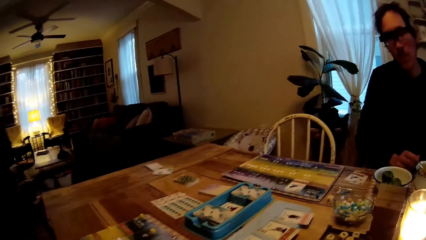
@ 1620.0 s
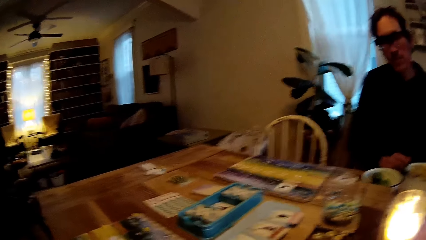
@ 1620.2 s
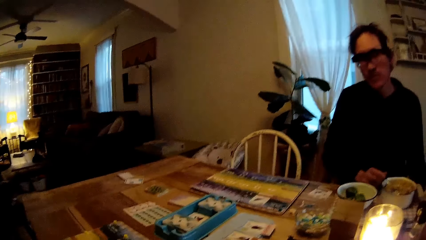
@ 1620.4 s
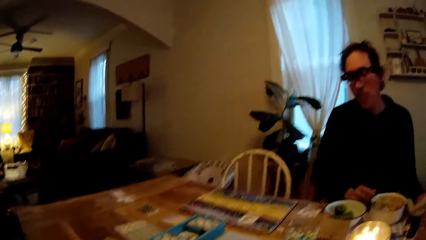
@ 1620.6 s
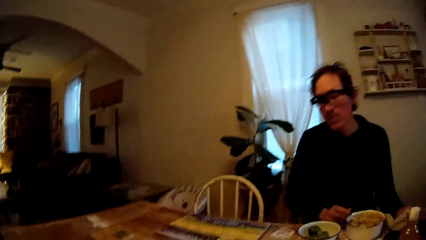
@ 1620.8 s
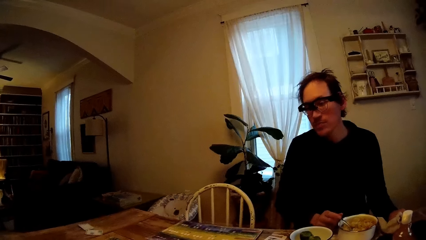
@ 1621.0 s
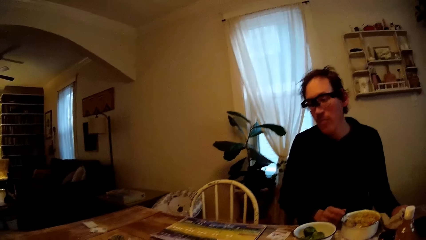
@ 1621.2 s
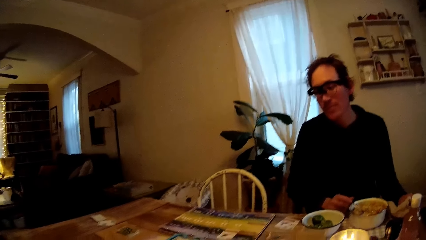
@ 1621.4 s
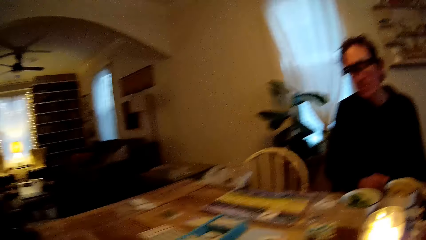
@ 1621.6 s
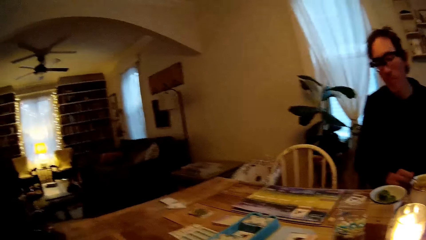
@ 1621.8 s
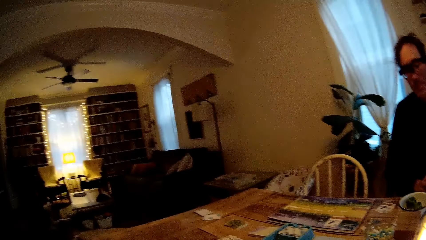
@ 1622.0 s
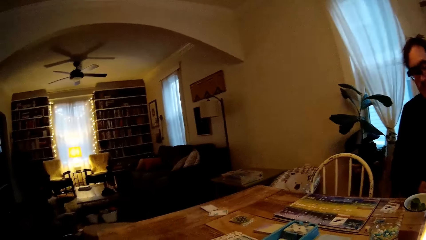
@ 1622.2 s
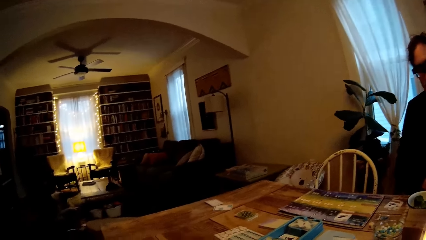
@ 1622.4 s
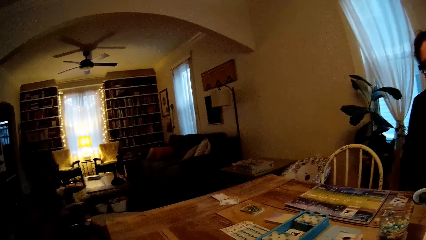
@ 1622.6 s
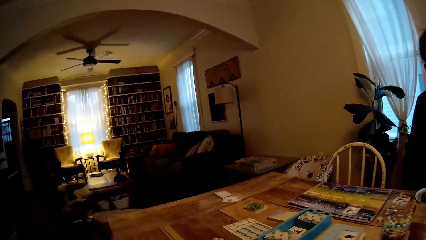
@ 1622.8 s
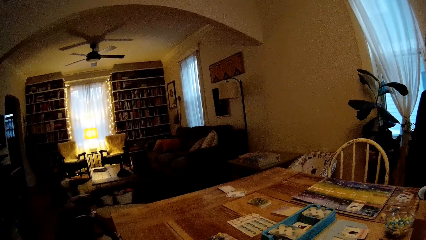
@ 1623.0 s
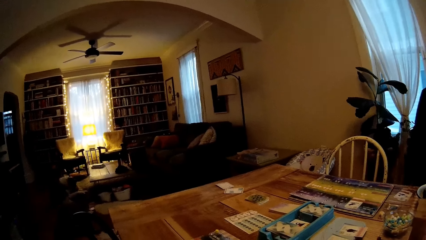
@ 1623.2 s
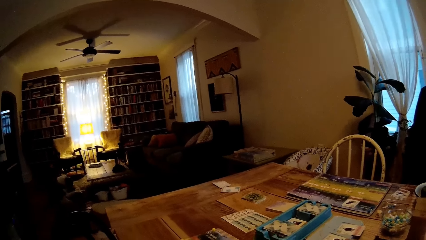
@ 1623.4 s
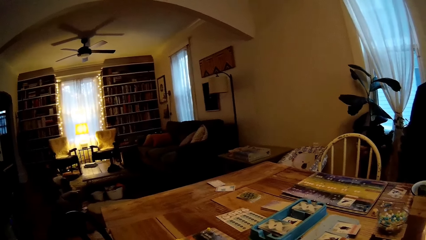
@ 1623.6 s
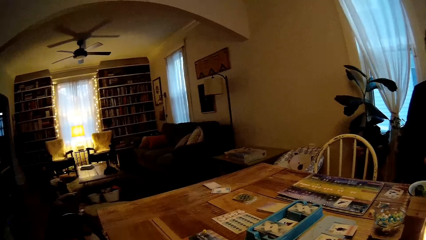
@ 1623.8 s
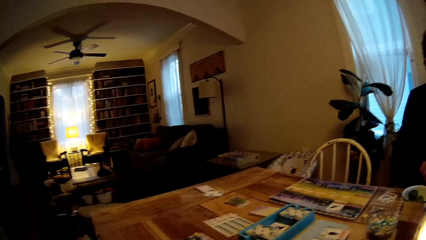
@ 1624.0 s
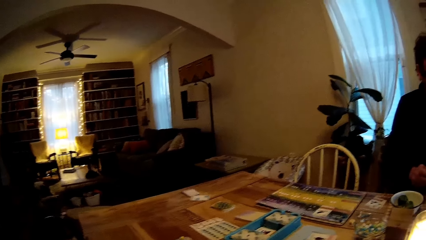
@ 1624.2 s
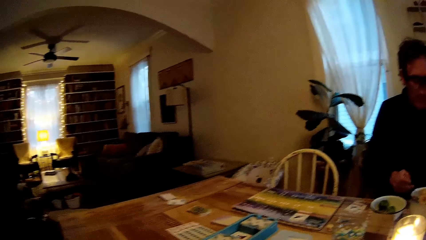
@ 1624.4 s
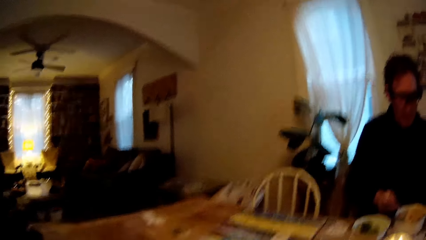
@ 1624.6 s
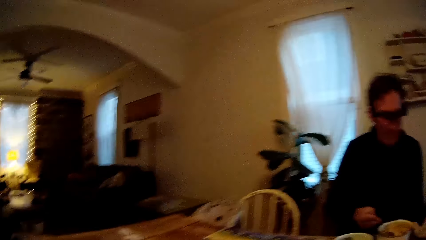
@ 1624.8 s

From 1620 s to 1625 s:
A person converses with another person.
